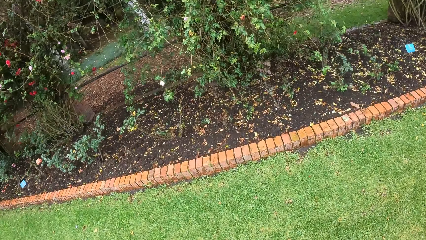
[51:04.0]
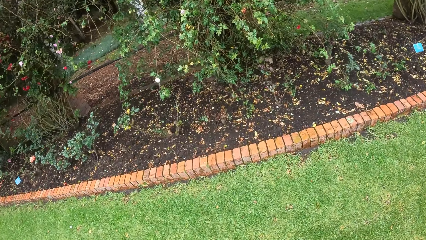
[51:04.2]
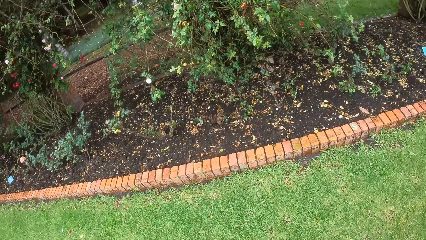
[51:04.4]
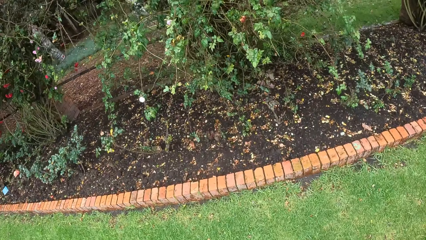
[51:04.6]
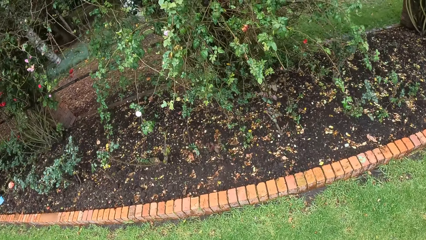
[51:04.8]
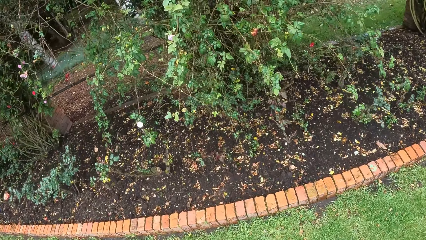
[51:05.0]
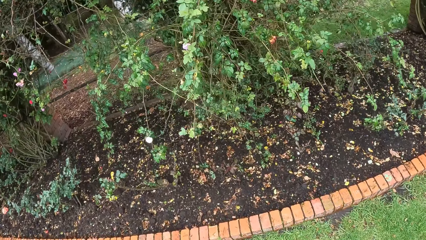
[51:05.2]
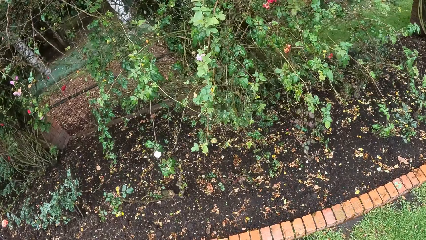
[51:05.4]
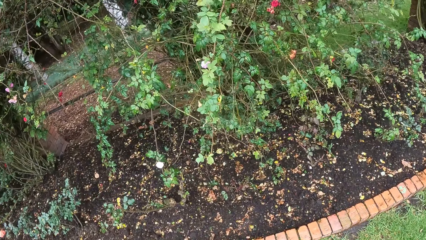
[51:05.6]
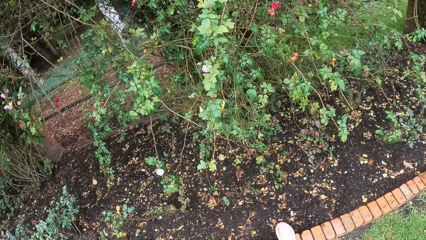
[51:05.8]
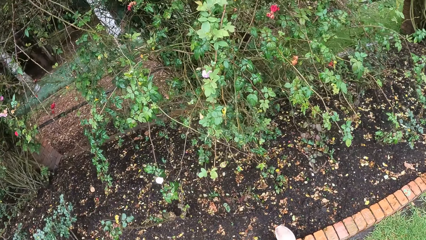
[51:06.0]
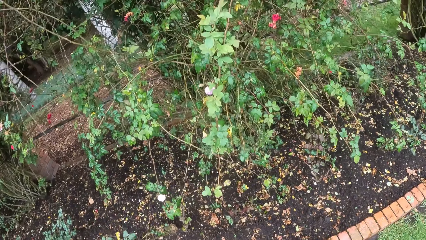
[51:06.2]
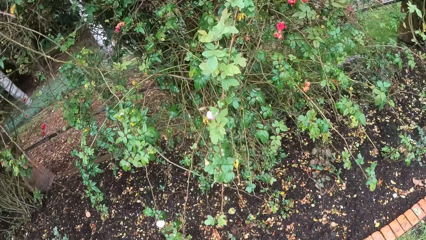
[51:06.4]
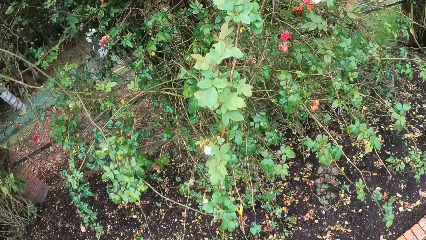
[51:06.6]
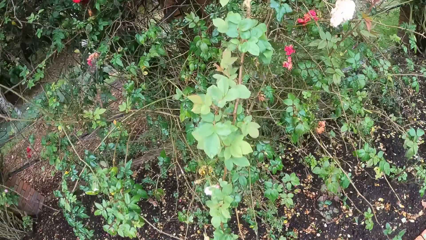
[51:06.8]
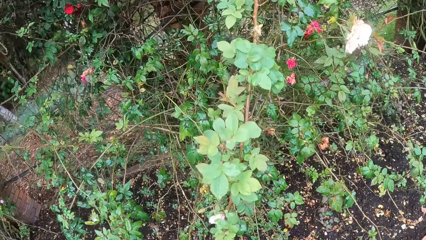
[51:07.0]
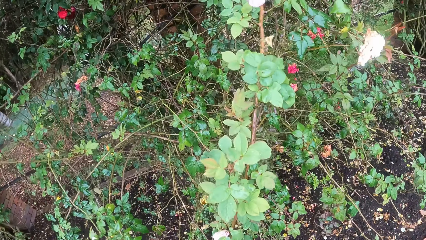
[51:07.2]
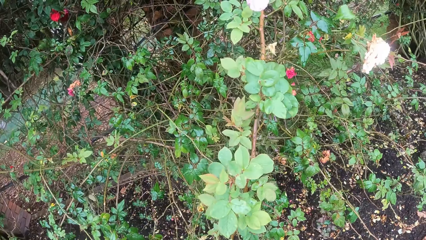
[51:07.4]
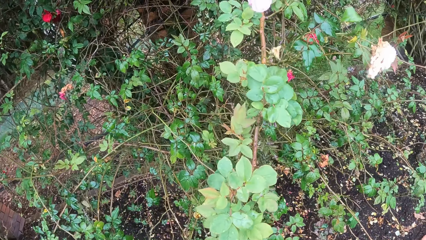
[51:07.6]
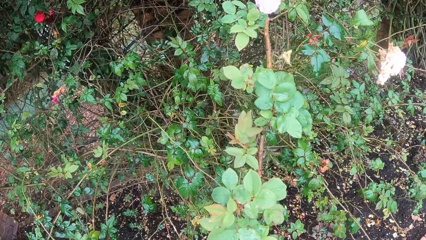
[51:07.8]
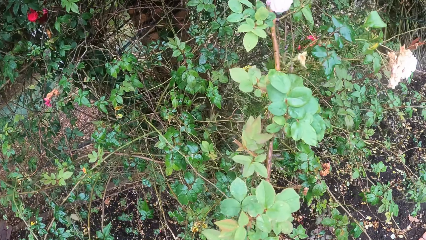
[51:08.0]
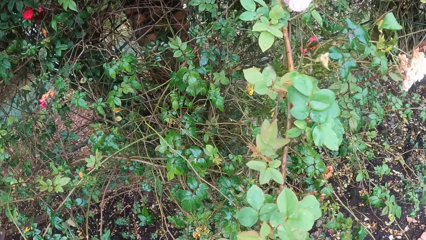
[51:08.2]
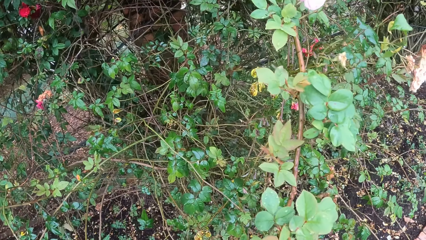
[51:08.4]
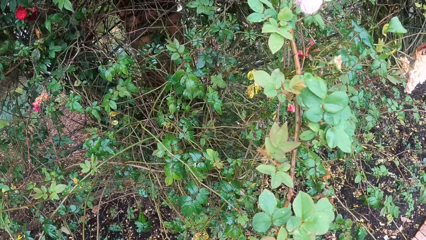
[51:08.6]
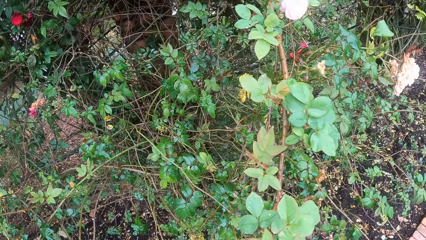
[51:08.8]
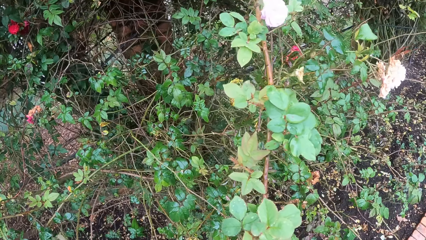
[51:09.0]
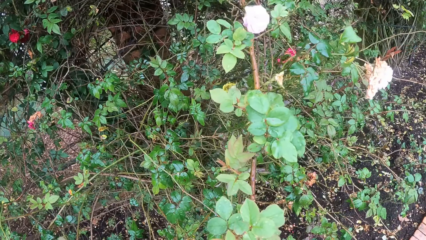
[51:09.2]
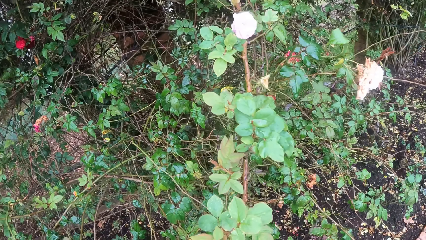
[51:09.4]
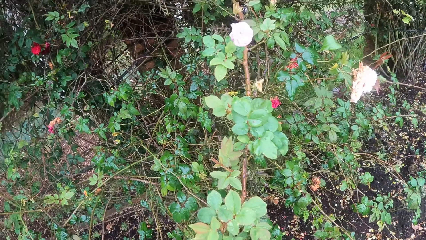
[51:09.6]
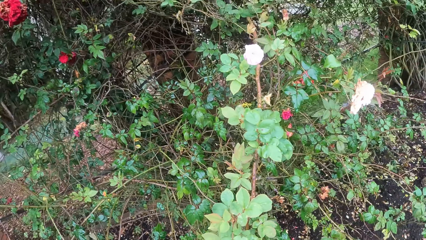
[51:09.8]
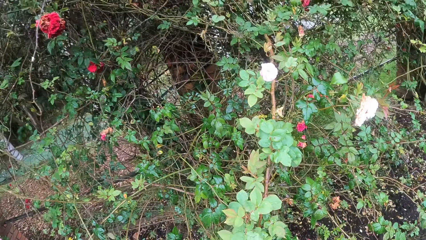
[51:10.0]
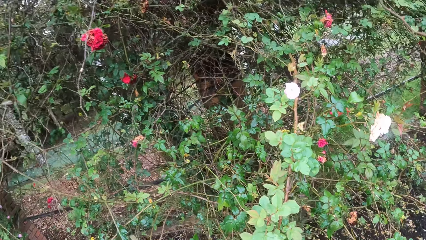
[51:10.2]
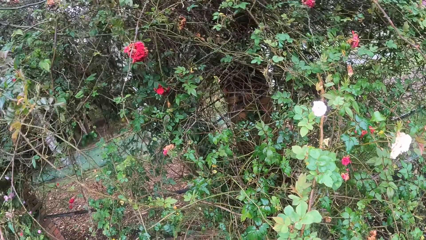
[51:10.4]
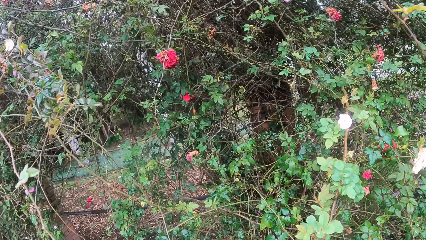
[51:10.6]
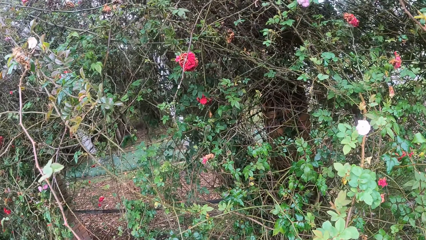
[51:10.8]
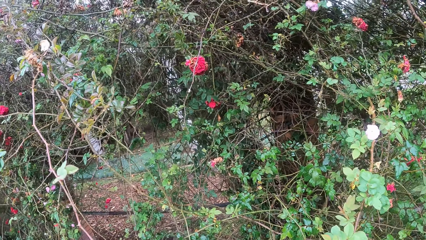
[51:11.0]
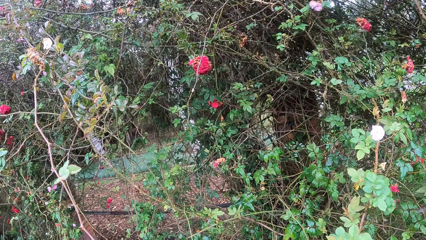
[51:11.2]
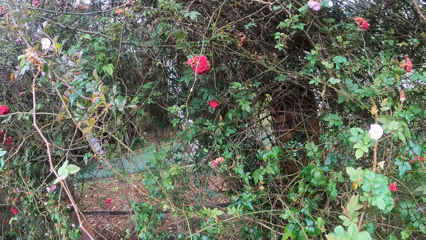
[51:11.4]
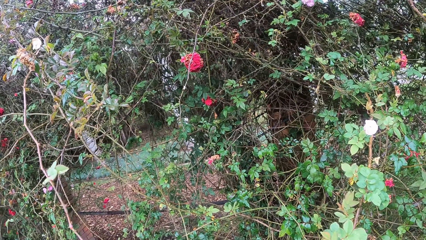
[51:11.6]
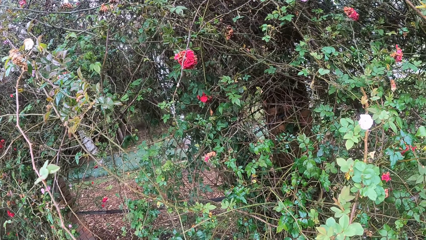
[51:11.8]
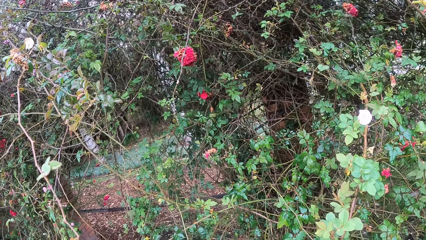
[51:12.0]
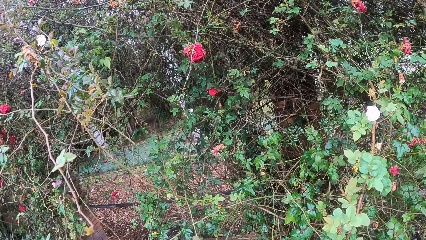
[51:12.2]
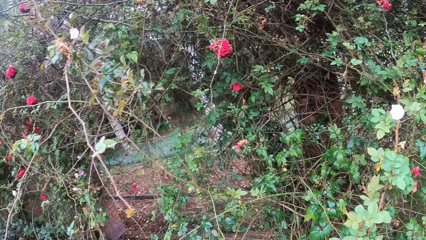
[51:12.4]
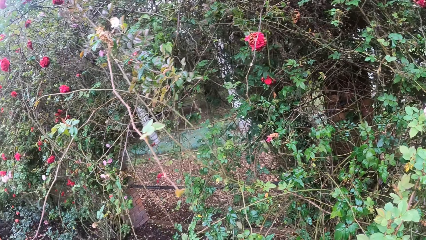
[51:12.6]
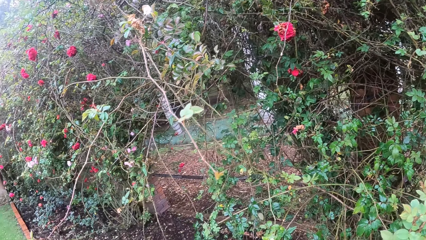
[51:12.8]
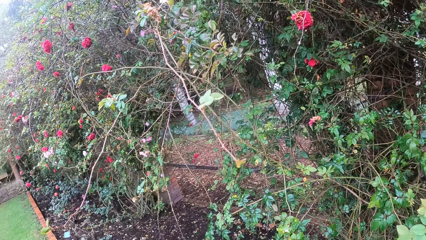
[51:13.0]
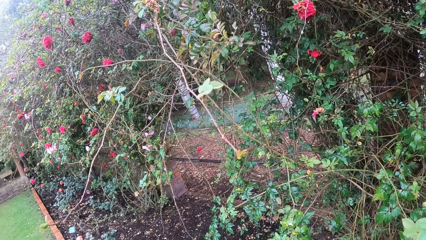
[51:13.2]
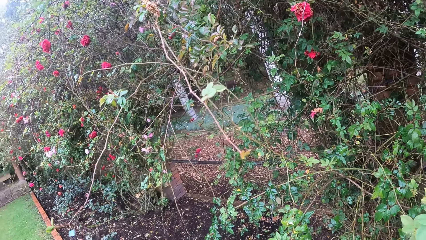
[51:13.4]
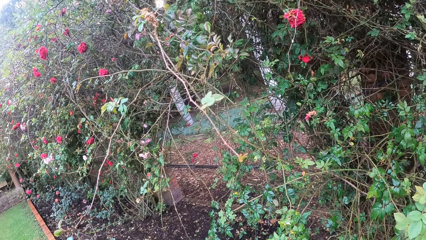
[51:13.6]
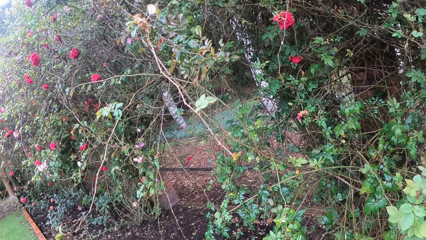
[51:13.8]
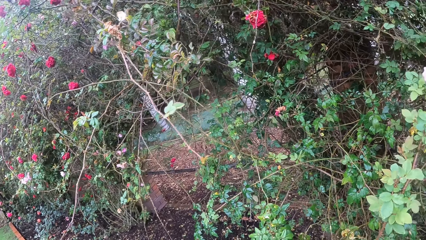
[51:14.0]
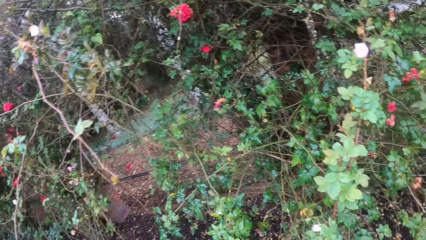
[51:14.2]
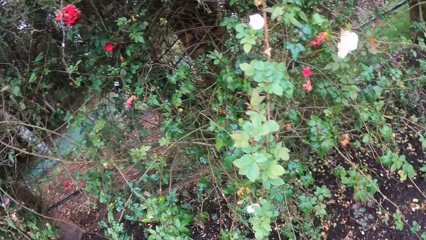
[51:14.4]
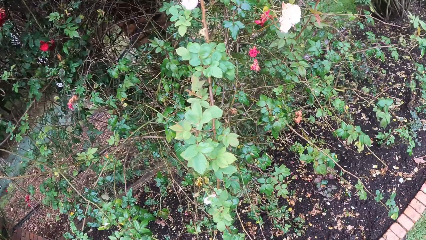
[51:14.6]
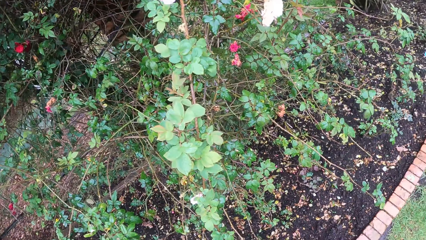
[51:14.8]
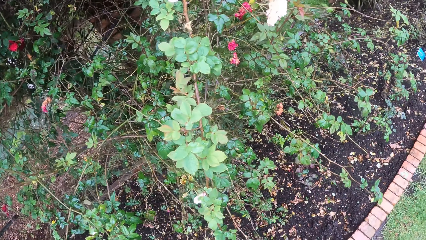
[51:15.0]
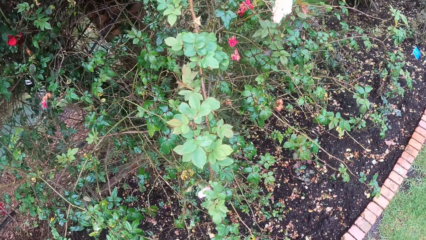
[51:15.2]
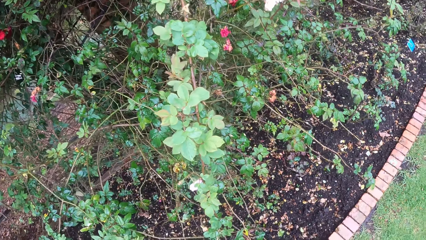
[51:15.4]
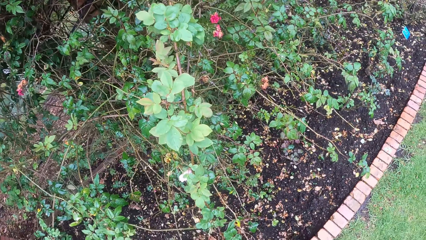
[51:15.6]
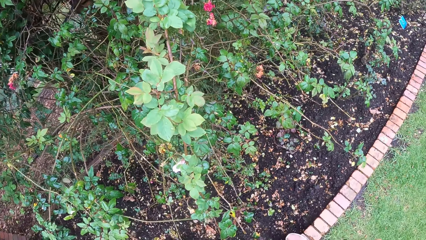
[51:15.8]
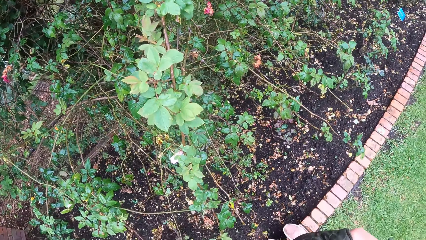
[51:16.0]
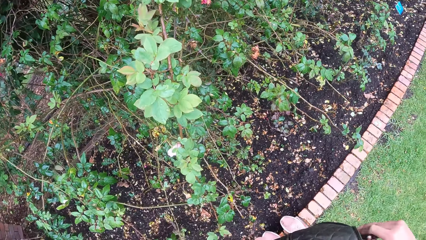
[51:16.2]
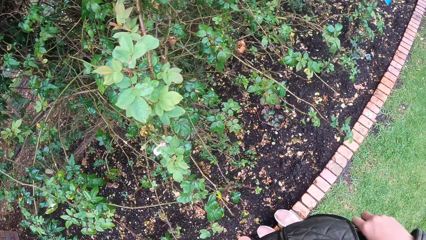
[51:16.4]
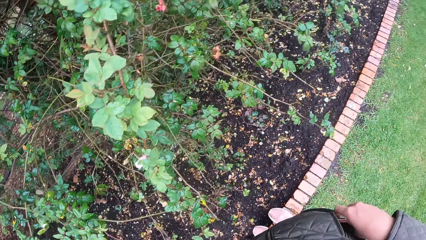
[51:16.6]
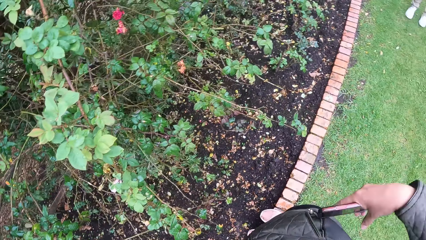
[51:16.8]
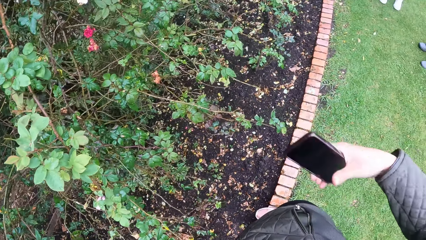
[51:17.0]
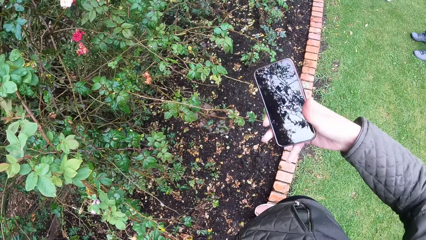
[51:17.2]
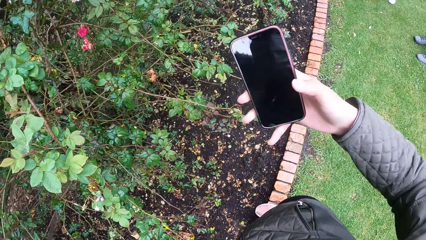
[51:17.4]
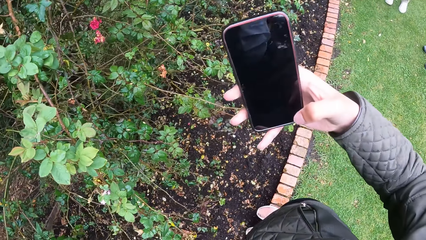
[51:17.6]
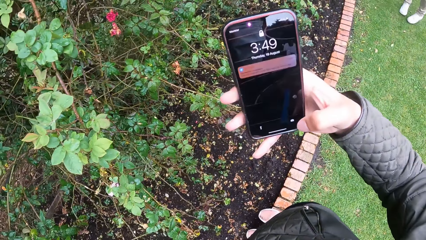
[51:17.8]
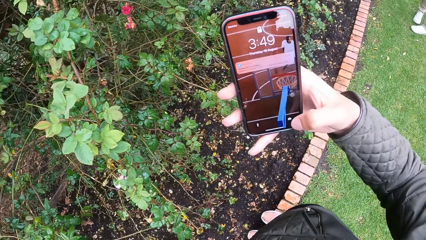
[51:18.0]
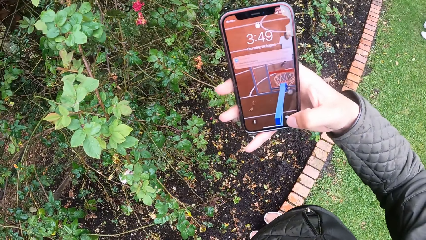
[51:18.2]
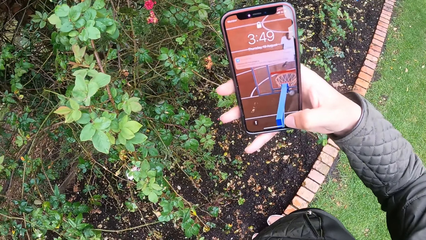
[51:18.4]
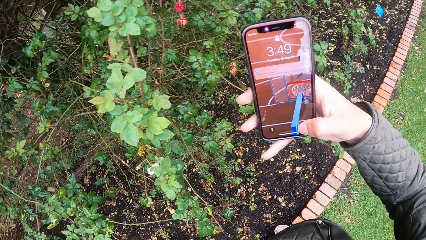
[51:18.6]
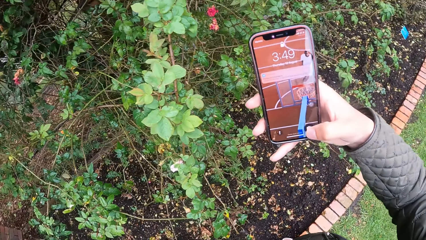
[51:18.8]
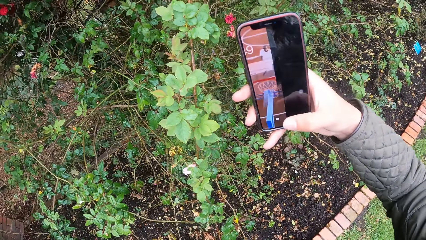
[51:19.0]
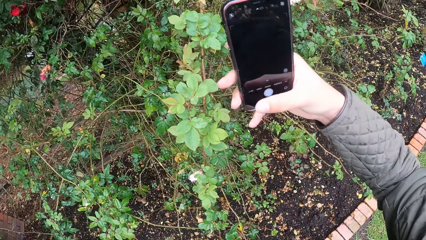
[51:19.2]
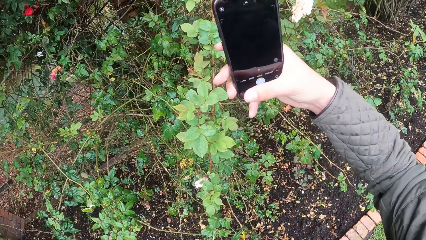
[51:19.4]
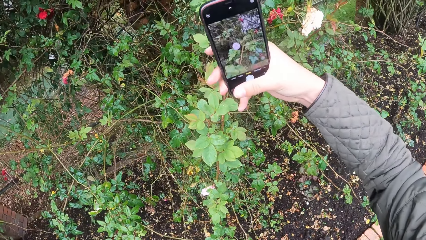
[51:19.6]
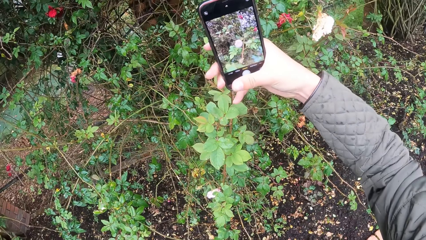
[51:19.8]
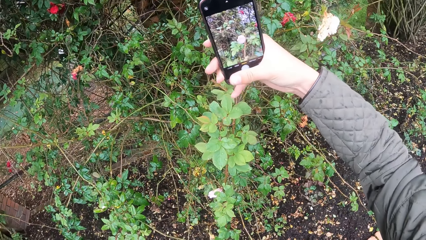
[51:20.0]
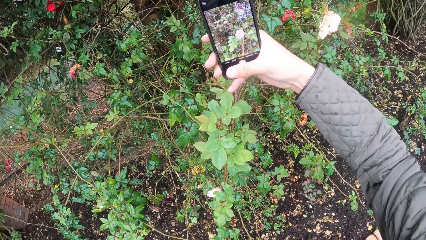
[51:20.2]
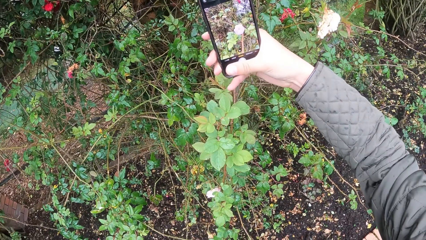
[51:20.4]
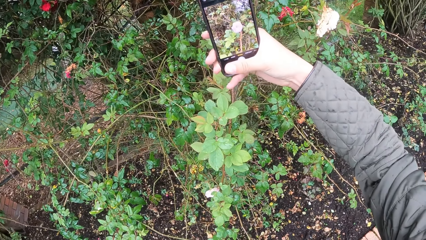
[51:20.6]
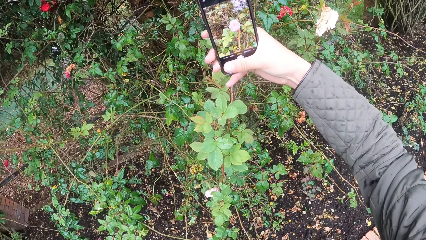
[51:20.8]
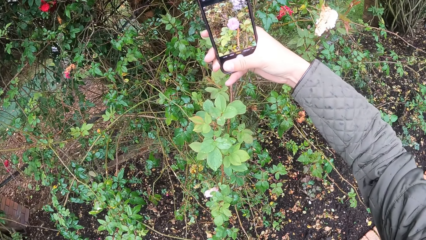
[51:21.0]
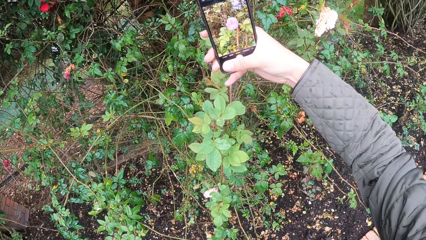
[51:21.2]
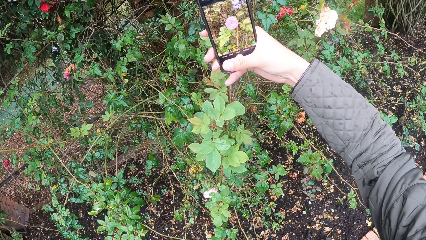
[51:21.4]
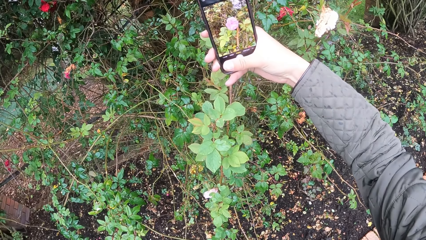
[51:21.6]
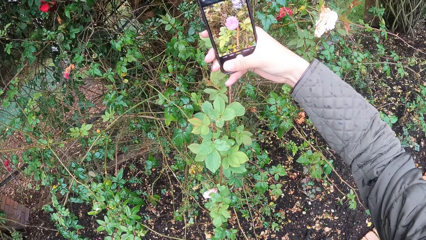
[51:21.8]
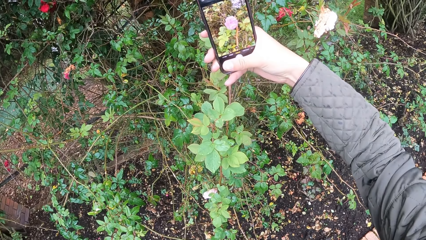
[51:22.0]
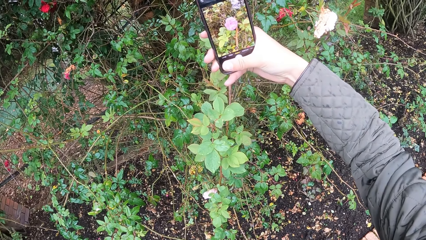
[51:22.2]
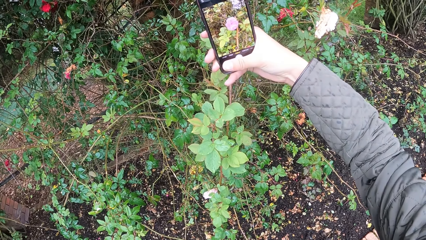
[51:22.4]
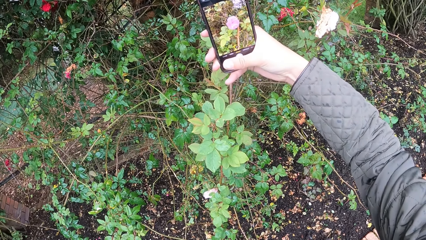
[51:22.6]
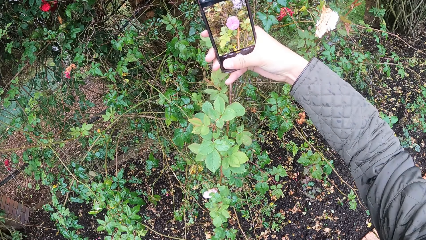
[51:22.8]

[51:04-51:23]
The camera wearer removes a phone from her jacket with her right hand. She presses the phone with her right hand. She snaps a flower with the phone in her right hand.
